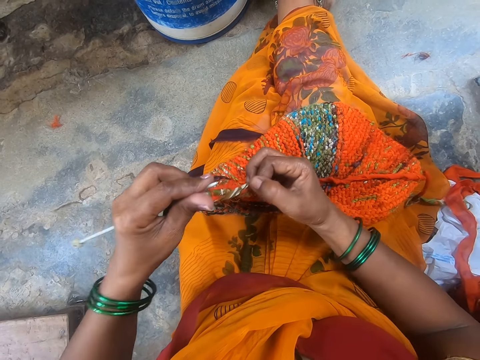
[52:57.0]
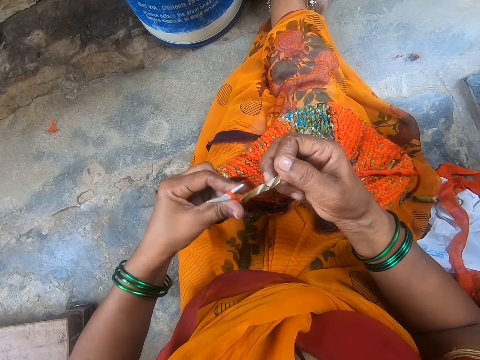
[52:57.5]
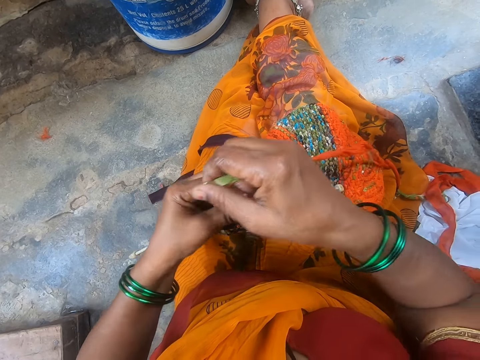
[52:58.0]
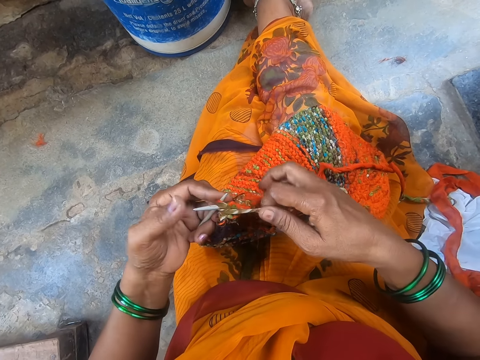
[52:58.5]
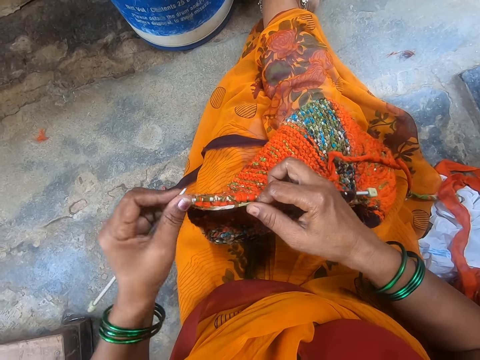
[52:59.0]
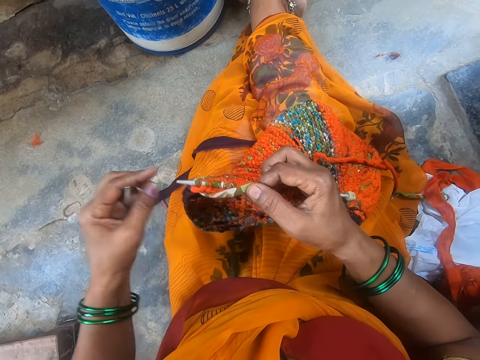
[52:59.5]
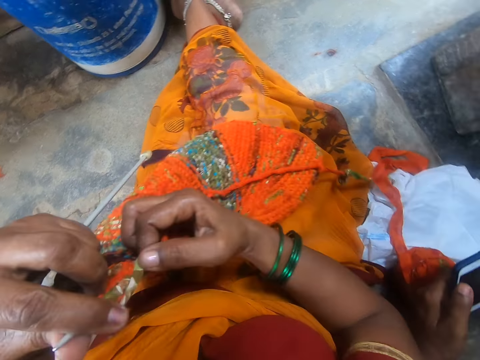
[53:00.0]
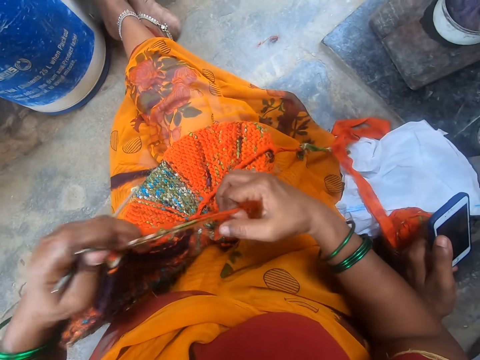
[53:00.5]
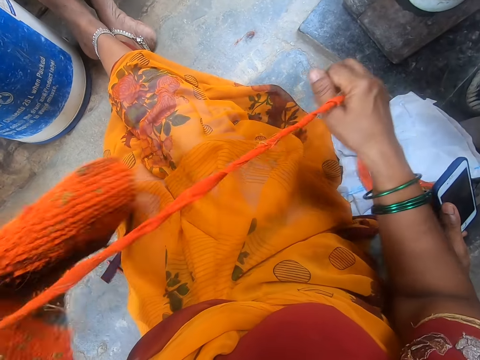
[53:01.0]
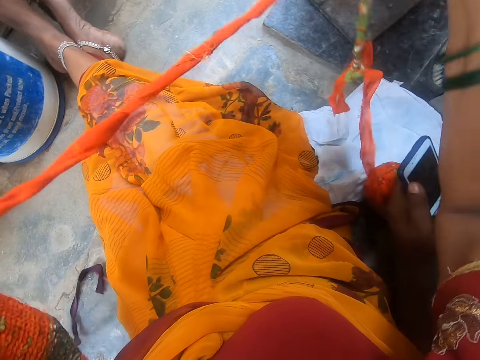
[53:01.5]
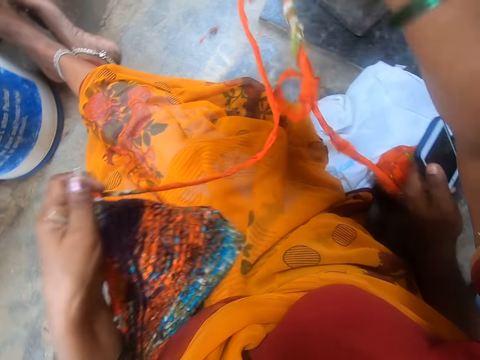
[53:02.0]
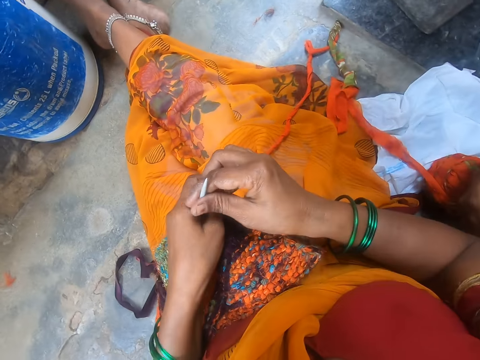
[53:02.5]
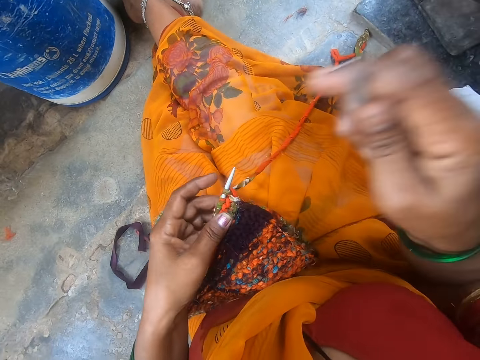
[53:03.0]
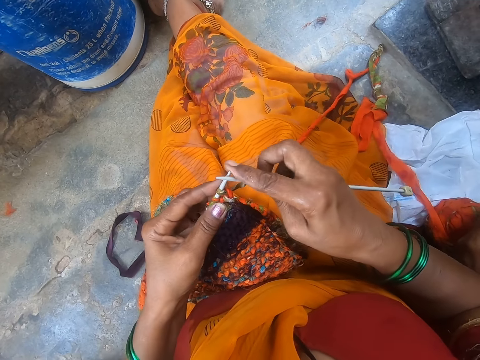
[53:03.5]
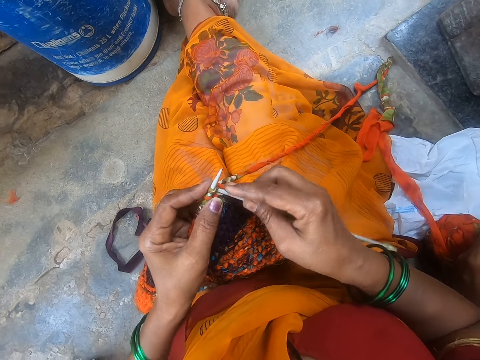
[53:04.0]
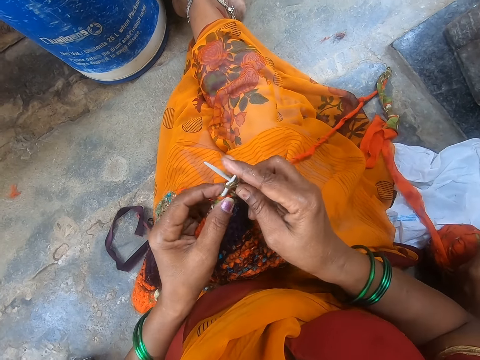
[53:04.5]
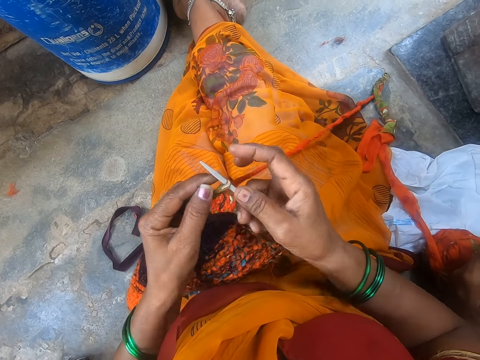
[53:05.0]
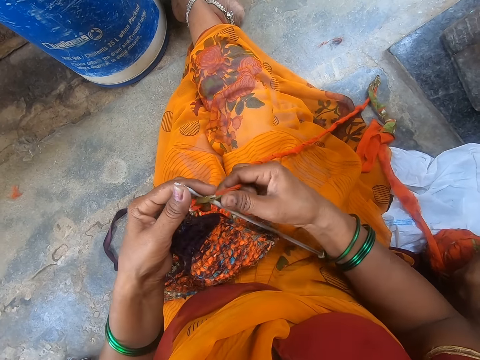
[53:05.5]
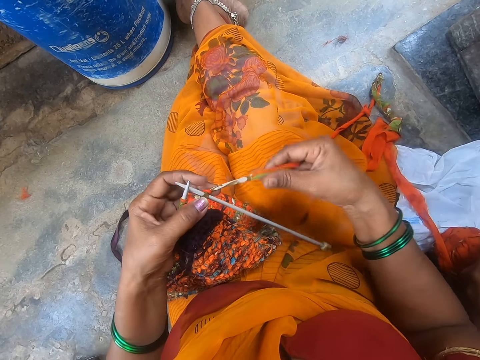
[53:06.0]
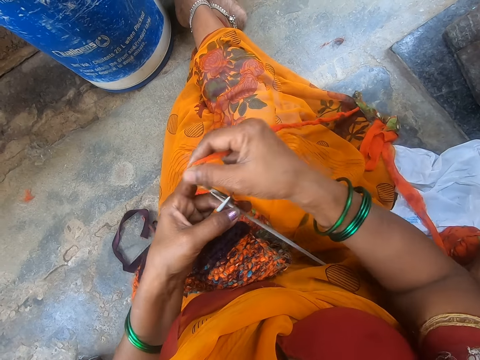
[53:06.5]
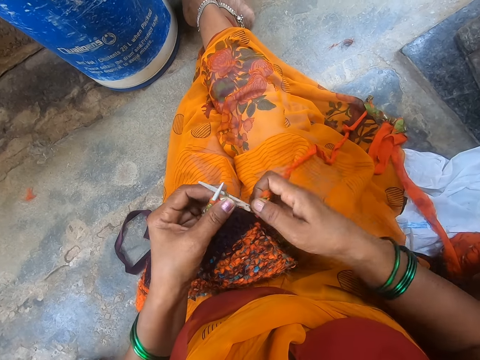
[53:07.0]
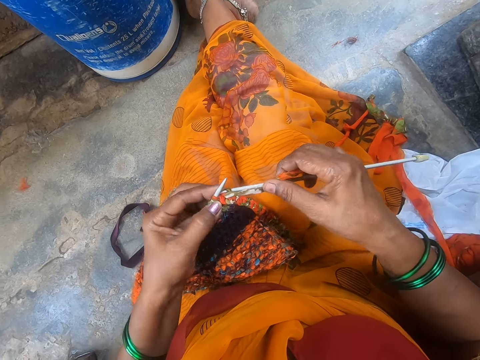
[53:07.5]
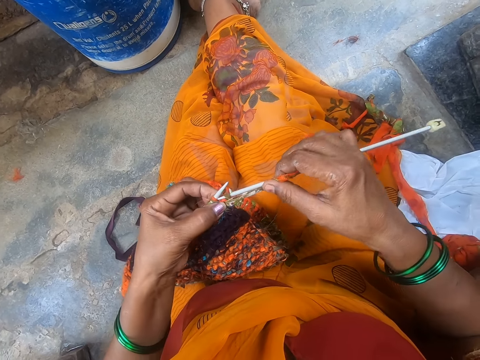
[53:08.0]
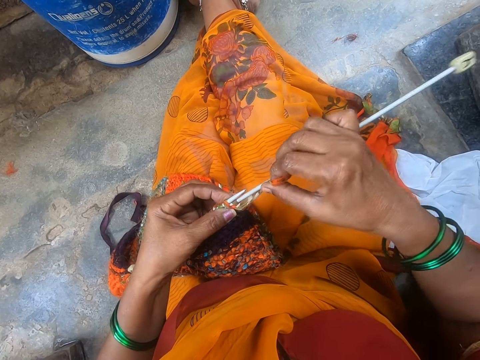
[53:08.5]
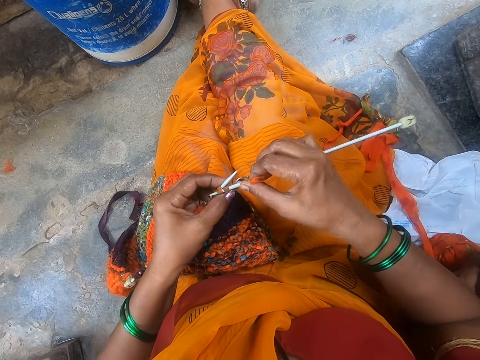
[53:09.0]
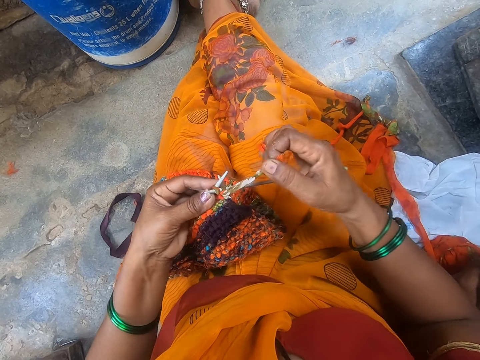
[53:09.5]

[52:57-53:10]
The camera wearer adjusts the yarn. They stretch the fabric, knit the fabric with the crochet hook, and sew the fabric.

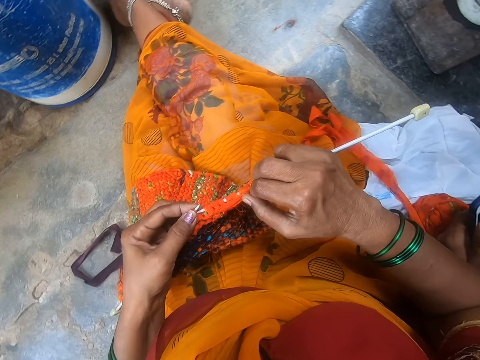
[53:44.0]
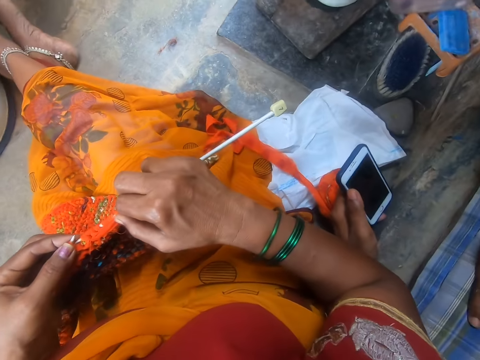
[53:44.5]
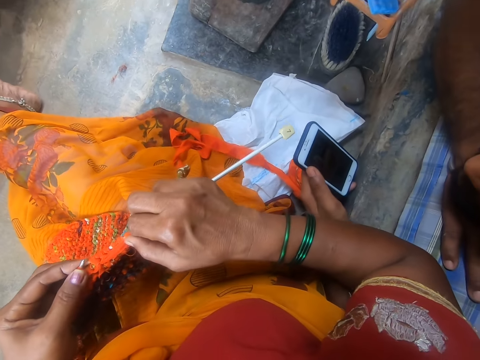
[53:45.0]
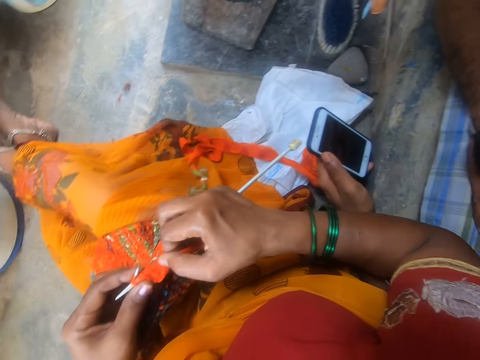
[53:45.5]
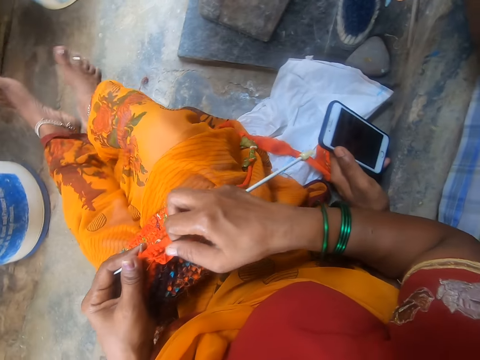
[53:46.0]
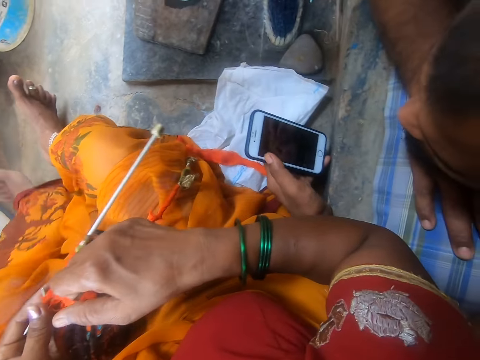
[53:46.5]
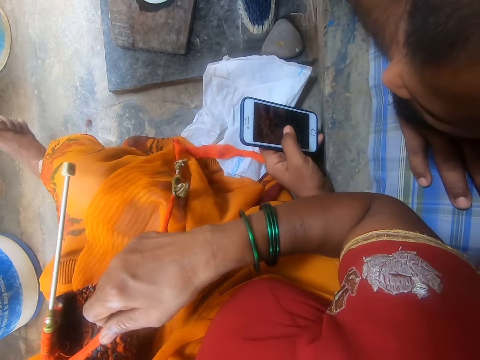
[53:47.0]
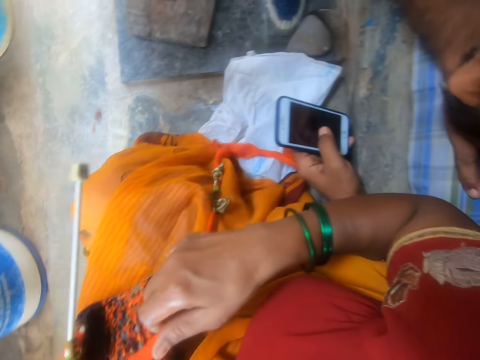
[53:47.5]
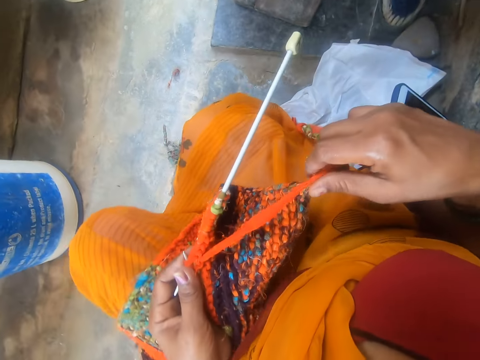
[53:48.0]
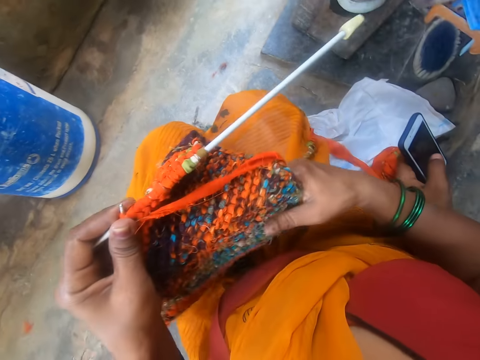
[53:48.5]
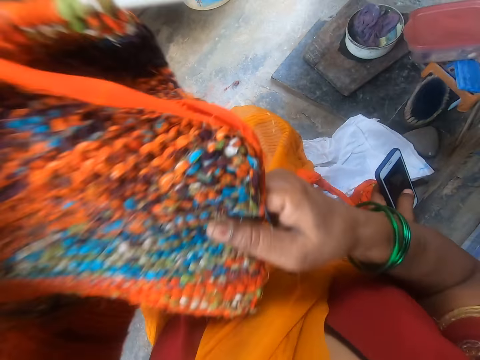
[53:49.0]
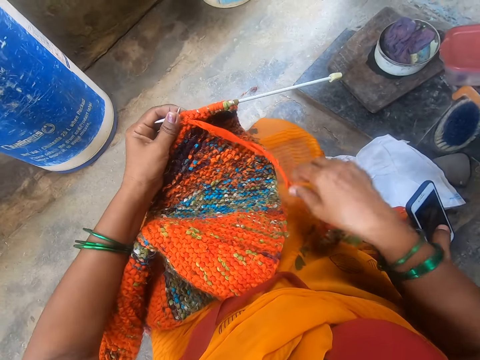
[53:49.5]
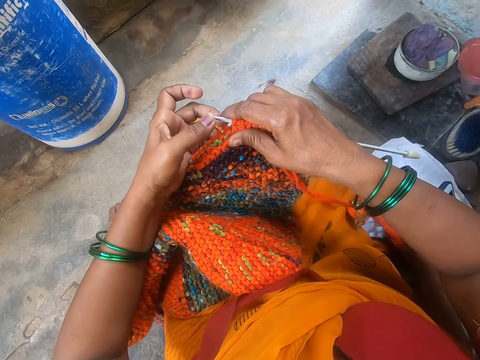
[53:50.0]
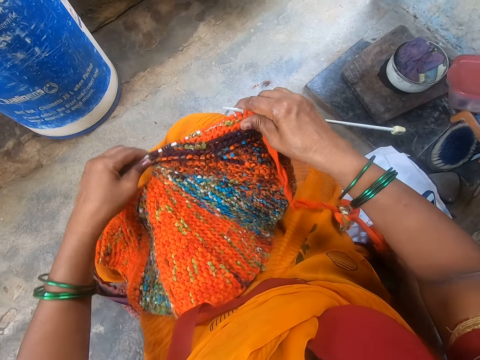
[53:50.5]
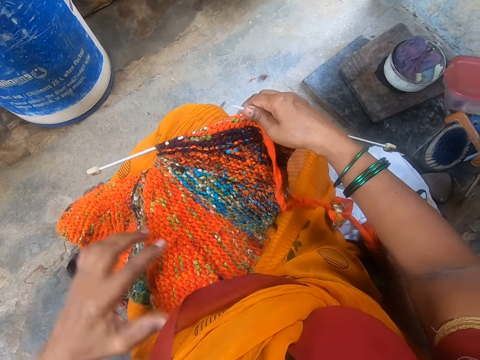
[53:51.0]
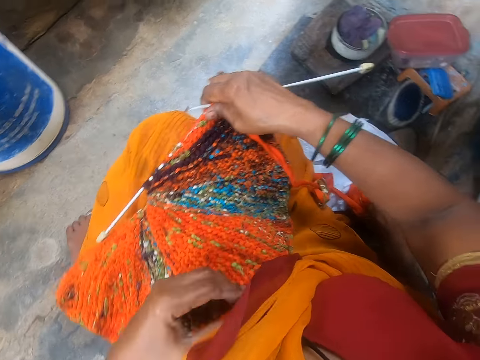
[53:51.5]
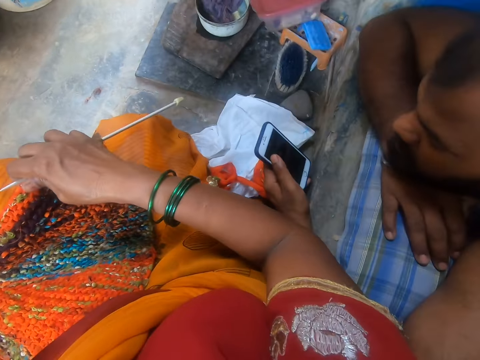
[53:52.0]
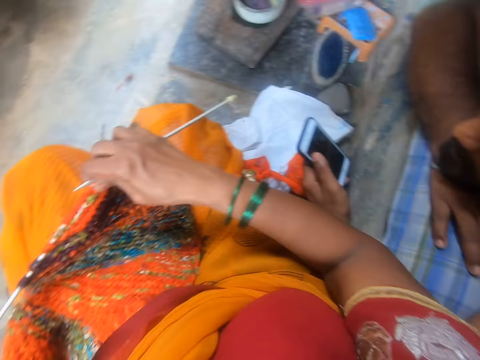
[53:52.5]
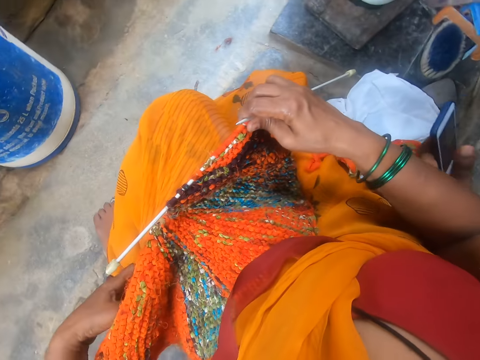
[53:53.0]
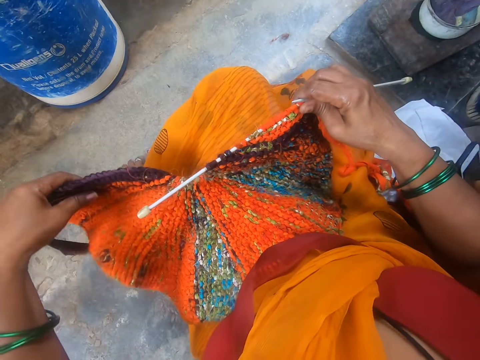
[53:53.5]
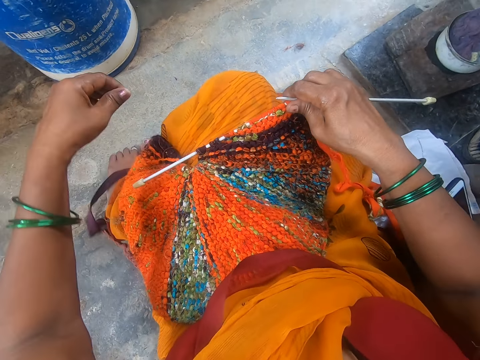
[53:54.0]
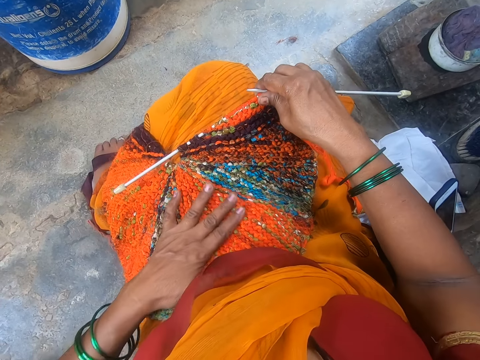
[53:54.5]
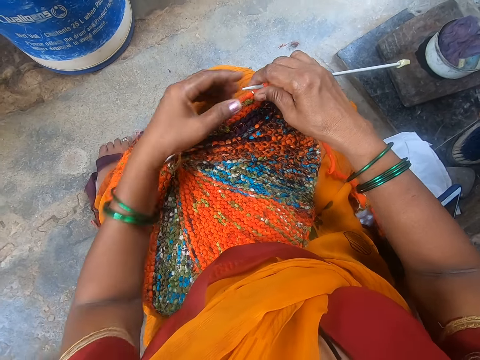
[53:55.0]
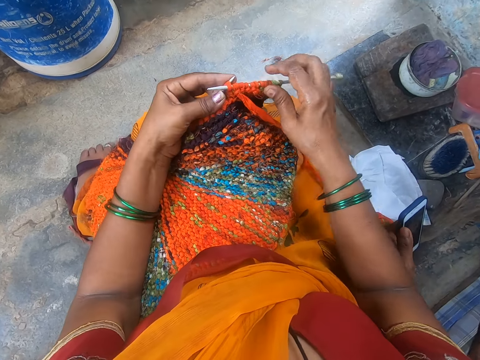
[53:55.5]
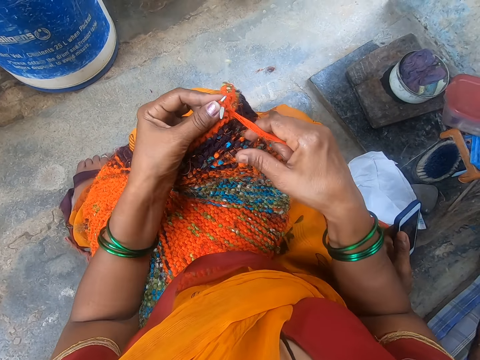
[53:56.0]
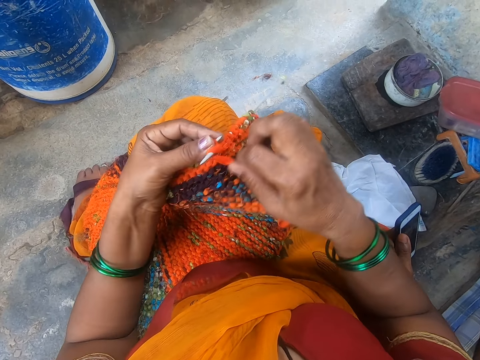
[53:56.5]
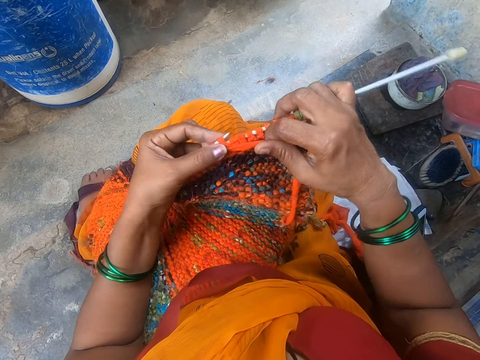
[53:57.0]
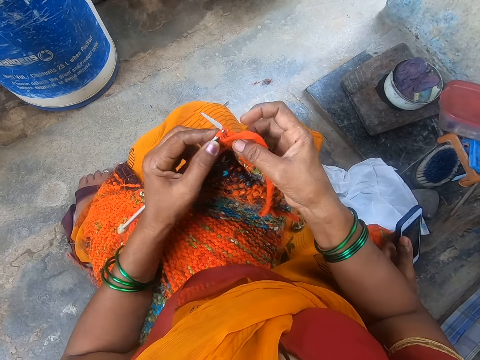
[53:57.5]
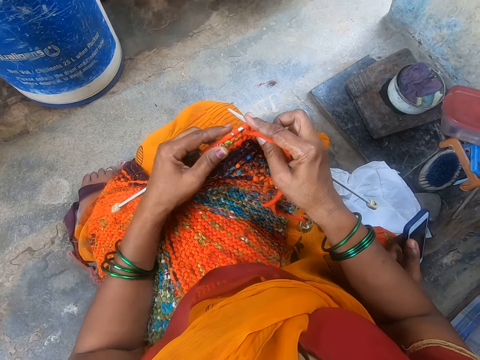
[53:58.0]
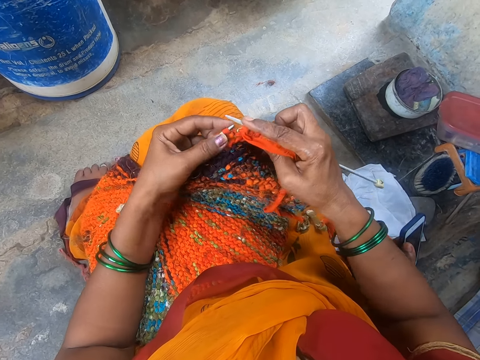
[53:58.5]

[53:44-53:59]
The camera wearer adjusts their sitting position. Someone communicates with another person. The camera wearer adjusts the position of the fabric. They knit the fabric with the crochet hook and sew the fabric.
